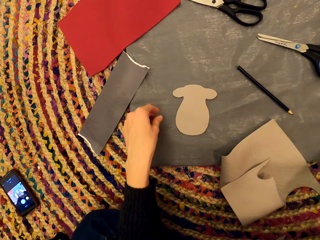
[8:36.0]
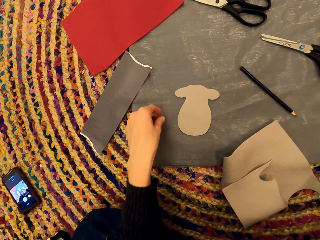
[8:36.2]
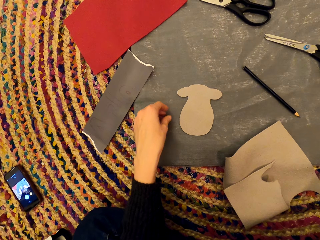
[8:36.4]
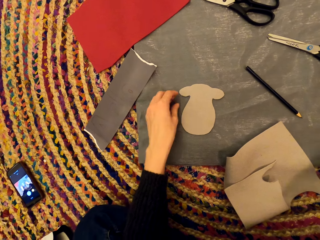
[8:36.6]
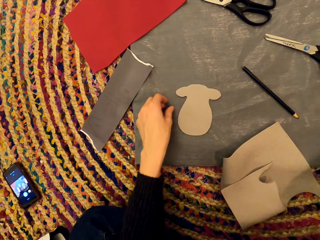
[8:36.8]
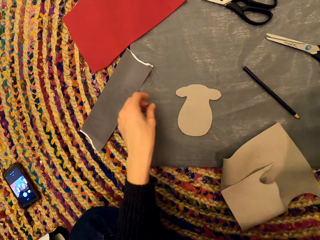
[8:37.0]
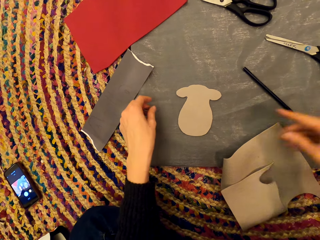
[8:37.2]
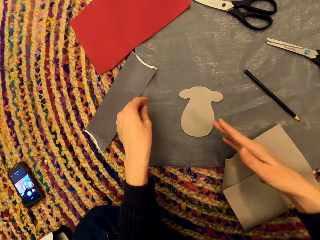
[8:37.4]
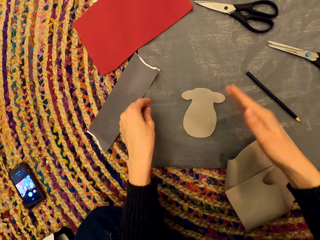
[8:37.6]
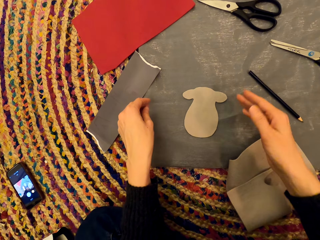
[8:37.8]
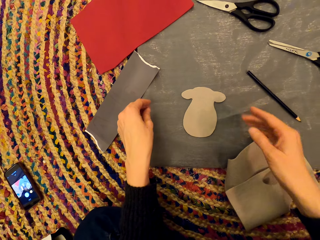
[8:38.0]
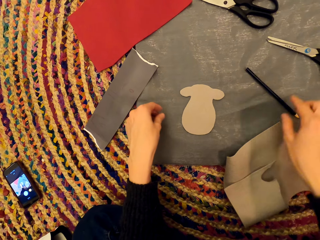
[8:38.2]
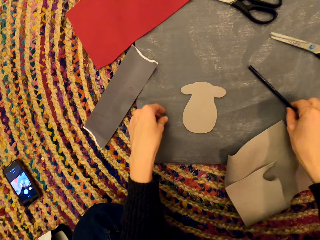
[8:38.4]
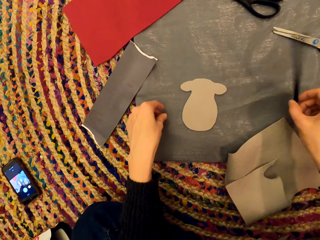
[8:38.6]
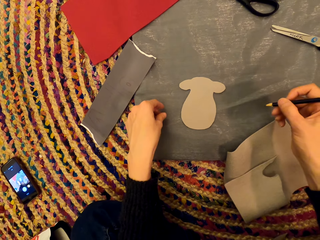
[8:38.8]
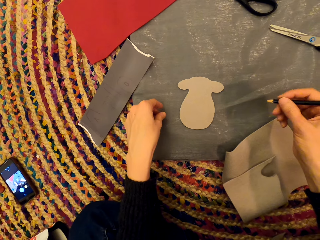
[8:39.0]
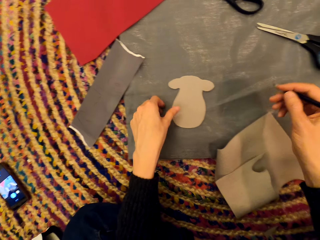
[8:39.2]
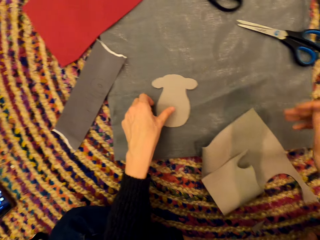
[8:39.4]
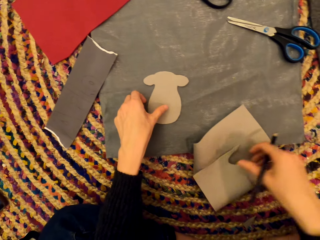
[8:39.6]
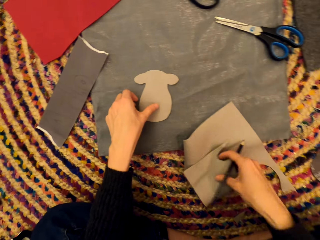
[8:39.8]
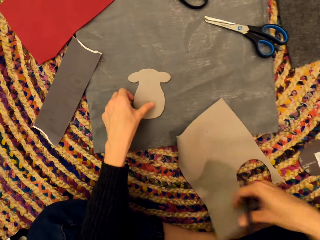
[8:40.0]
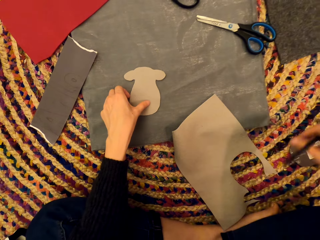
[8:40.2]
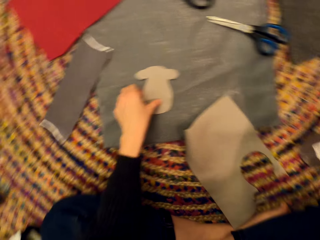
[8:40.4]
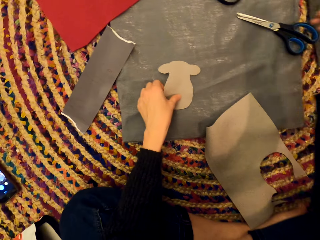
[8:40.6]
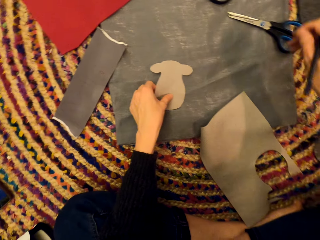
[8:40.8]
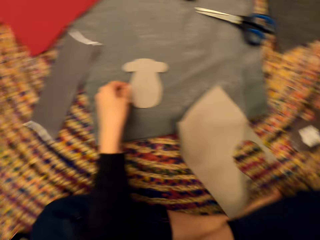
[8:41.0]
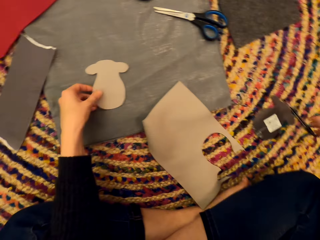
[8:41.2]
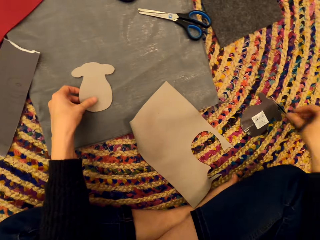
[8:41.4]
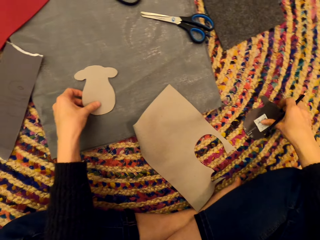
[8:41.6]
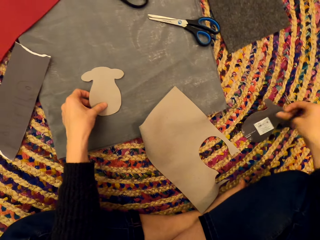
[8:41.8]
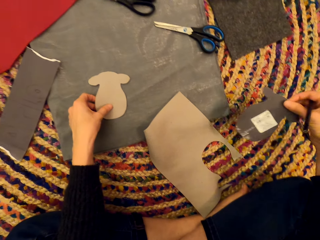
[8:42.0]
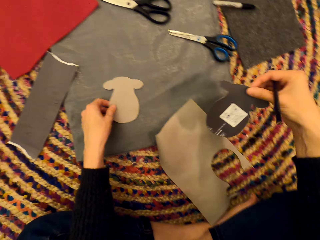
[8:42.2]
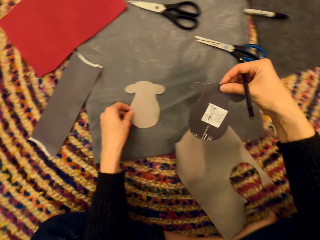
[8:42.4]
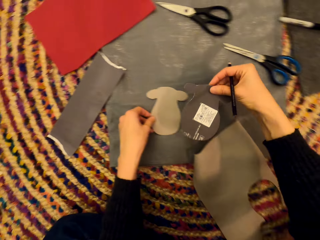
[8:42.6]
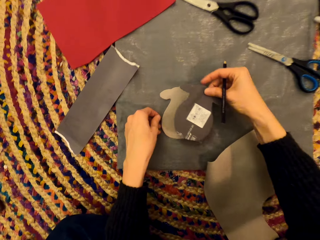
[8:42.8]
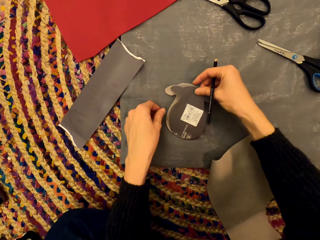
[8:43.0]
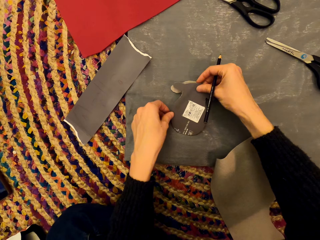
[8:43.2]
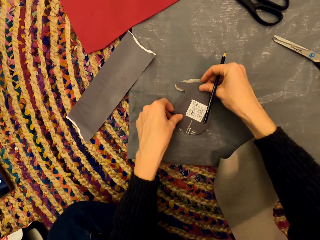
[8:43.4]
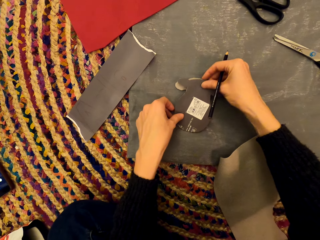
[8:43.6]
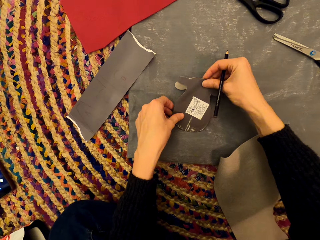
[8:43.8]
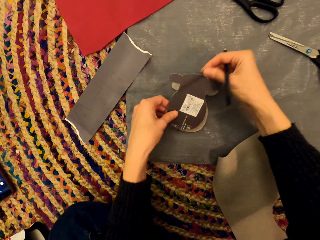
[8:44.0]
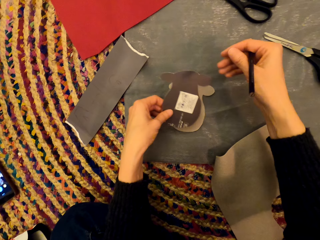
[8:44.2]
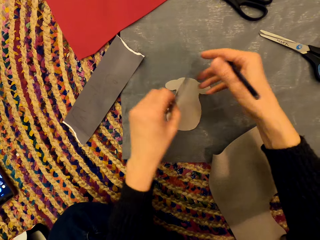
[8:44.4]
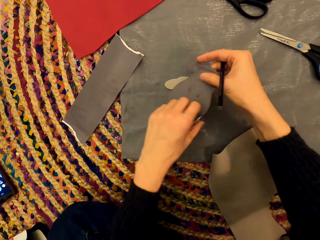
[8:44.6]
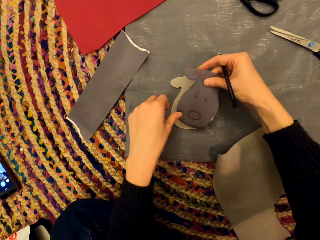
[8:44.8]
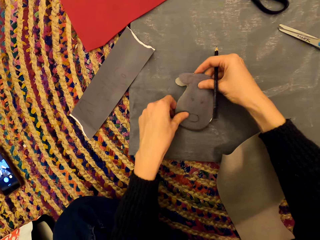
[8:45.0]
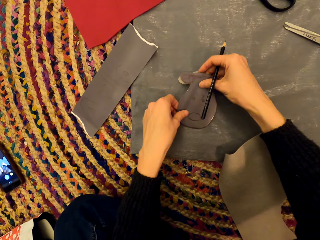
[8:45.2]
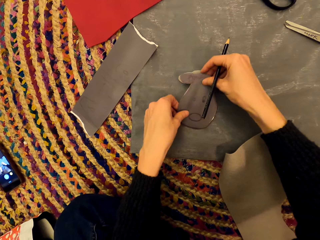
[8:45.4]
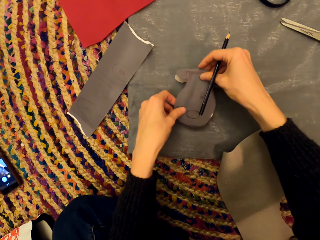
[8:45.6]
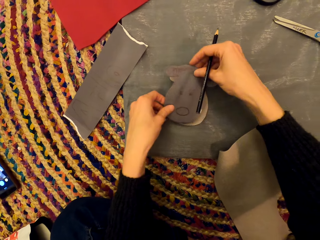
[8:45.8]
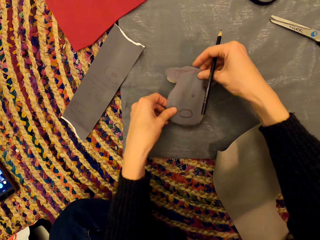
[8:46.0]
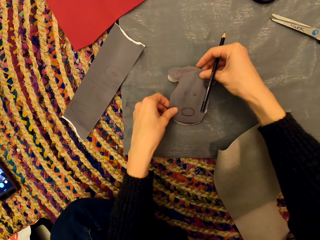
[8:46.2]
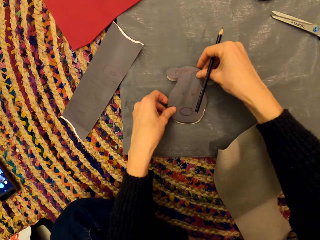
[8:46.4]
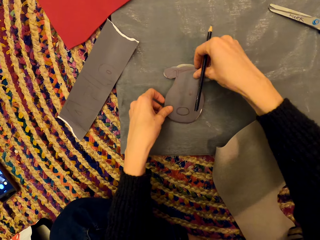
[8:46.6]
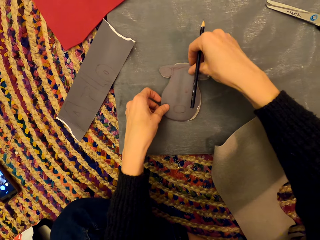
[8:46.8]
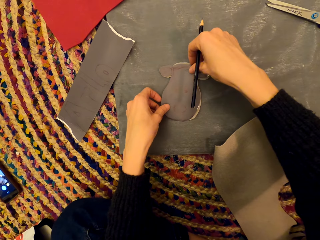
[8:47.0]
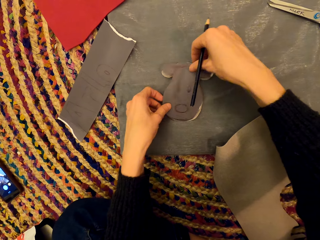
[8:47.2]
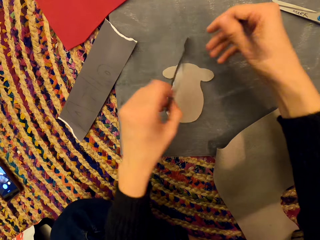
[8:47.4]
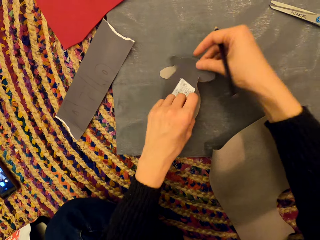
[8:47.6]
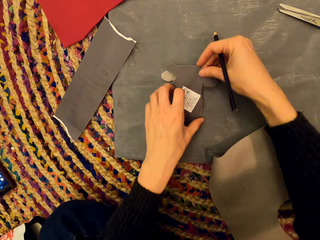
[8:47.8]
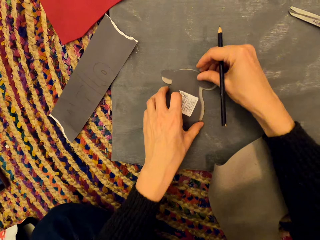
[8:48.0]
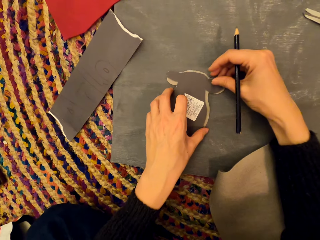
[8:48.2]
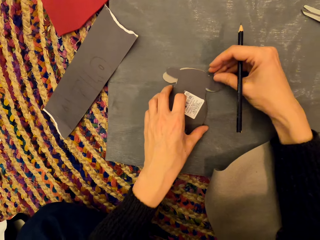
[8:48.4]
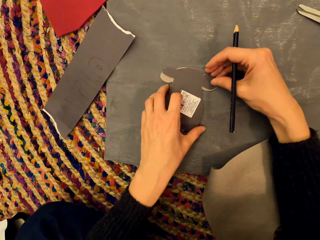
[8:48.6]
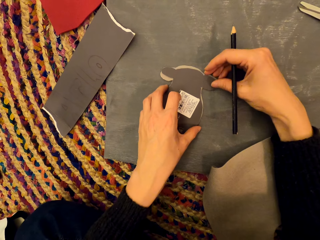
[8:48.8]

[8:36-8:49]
The camera wearer stares at the craft paper. They pick up the pencil. They pick up the craft paper from the mat. They put the craft paper on top of the other craft paper.

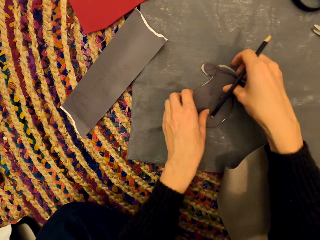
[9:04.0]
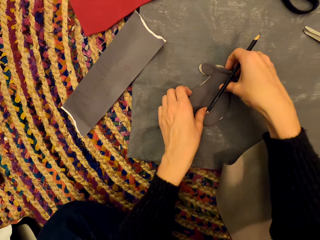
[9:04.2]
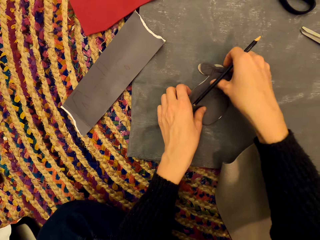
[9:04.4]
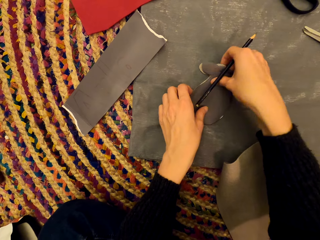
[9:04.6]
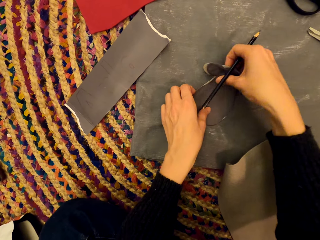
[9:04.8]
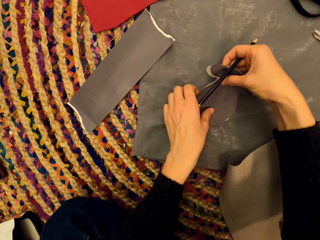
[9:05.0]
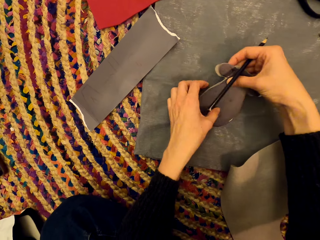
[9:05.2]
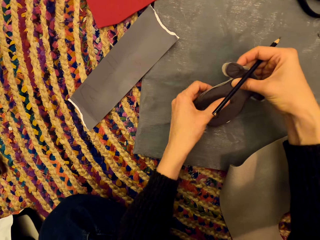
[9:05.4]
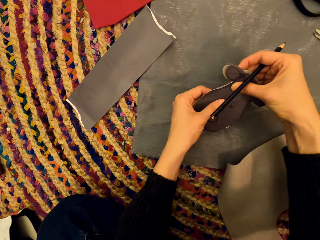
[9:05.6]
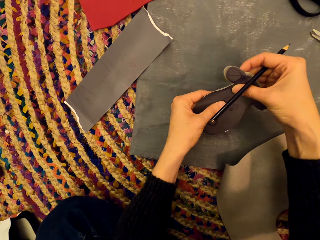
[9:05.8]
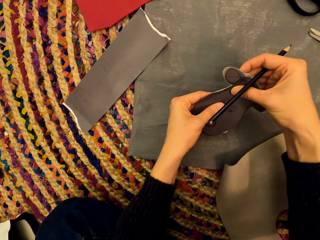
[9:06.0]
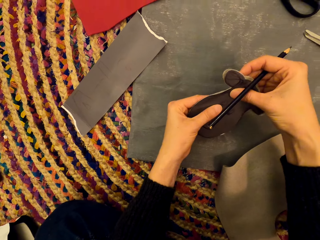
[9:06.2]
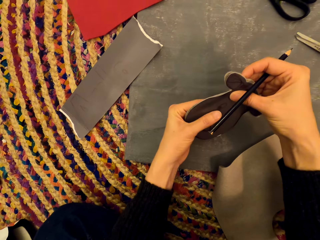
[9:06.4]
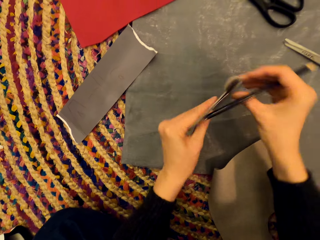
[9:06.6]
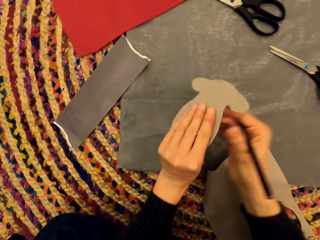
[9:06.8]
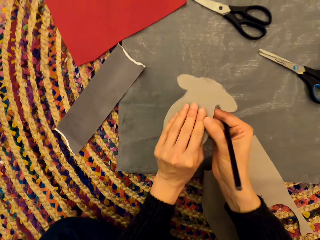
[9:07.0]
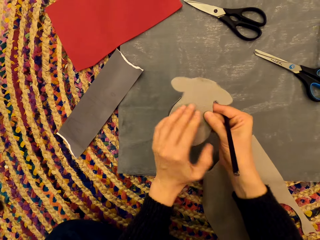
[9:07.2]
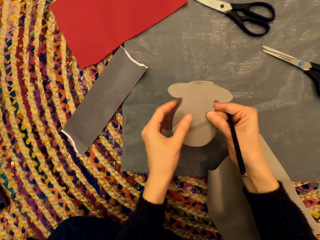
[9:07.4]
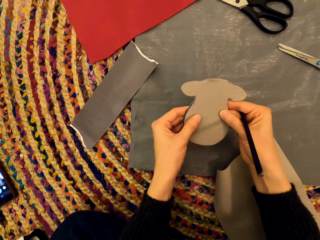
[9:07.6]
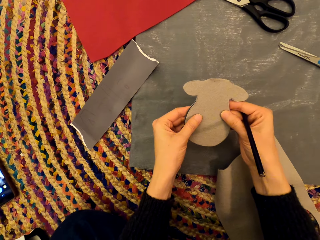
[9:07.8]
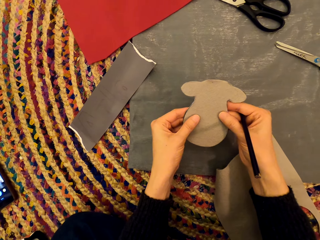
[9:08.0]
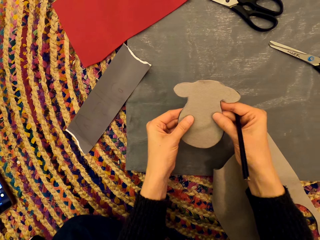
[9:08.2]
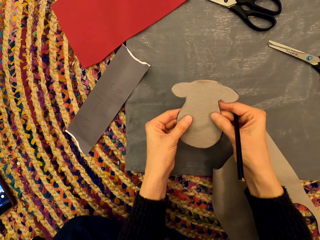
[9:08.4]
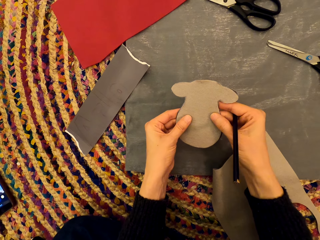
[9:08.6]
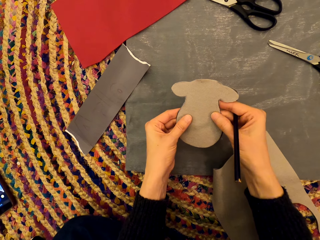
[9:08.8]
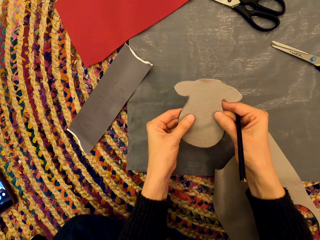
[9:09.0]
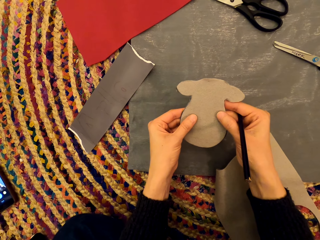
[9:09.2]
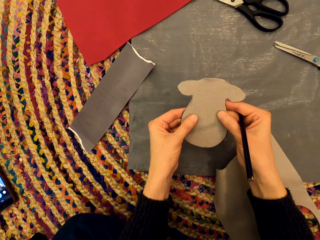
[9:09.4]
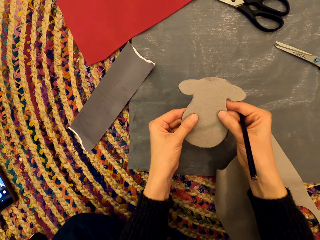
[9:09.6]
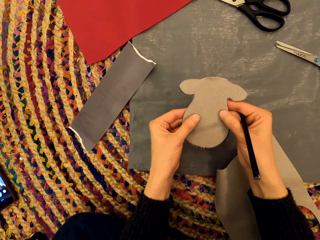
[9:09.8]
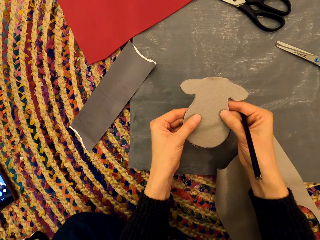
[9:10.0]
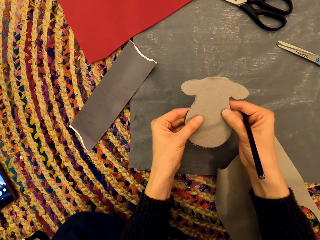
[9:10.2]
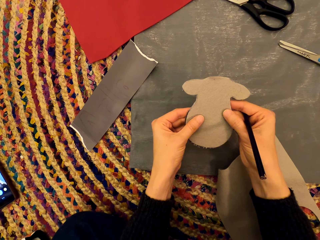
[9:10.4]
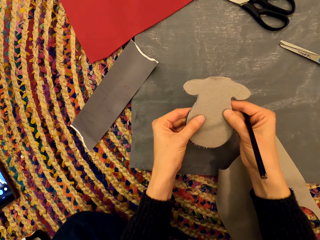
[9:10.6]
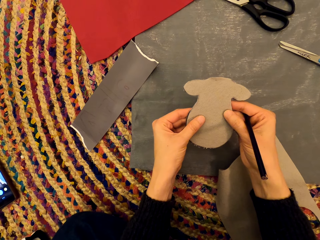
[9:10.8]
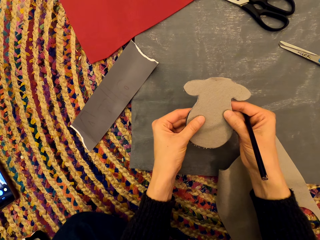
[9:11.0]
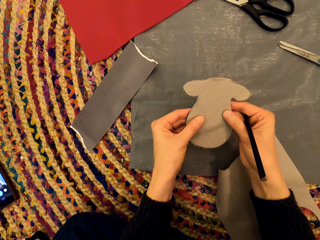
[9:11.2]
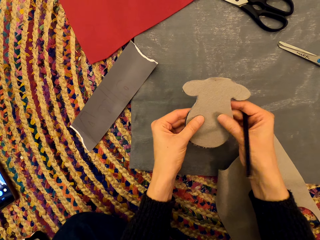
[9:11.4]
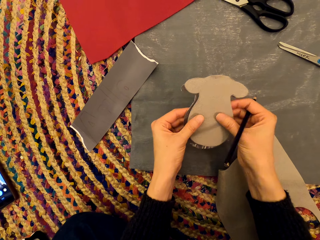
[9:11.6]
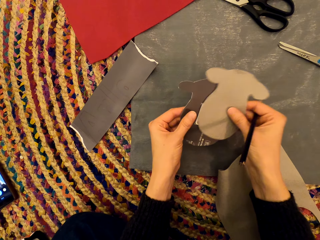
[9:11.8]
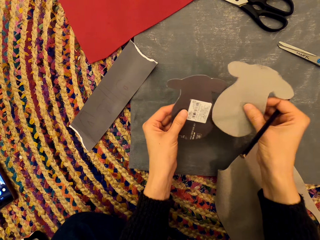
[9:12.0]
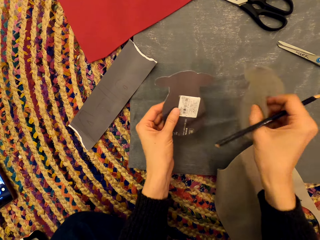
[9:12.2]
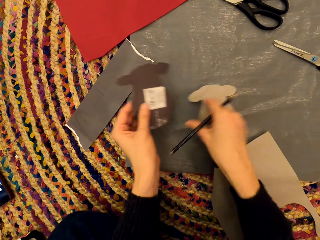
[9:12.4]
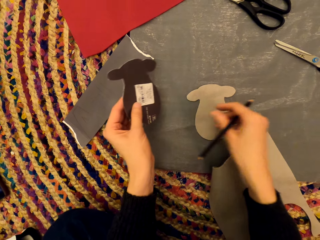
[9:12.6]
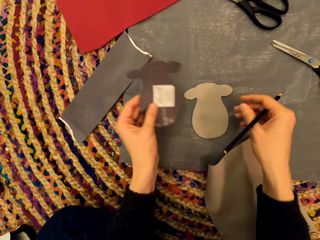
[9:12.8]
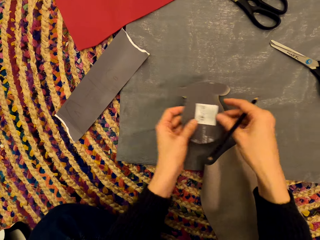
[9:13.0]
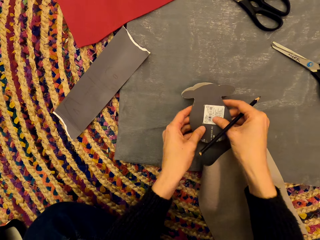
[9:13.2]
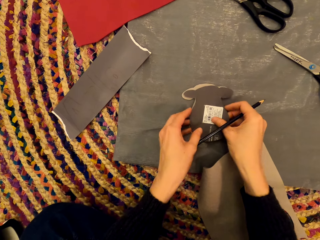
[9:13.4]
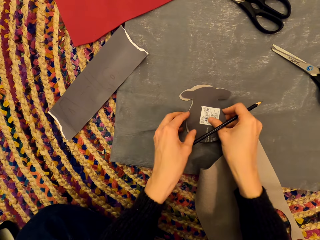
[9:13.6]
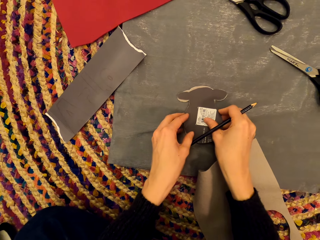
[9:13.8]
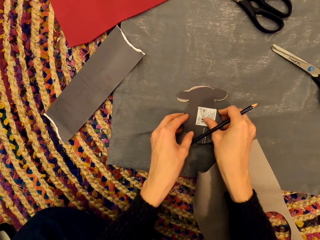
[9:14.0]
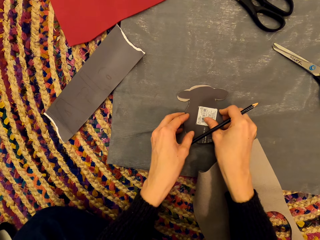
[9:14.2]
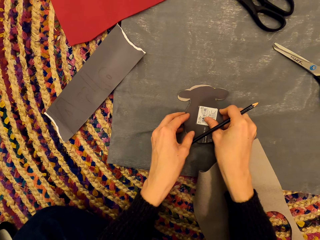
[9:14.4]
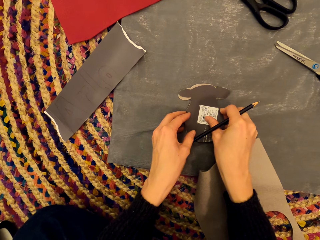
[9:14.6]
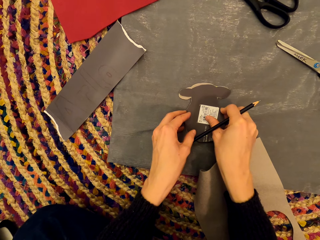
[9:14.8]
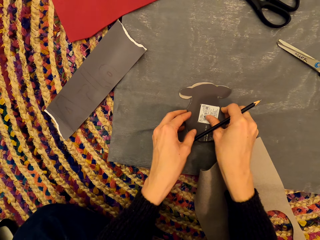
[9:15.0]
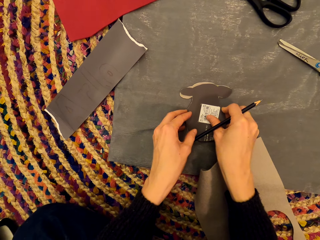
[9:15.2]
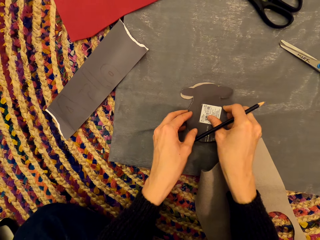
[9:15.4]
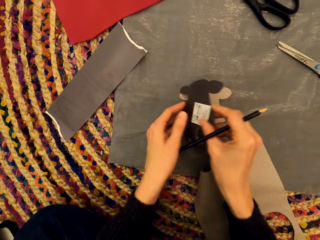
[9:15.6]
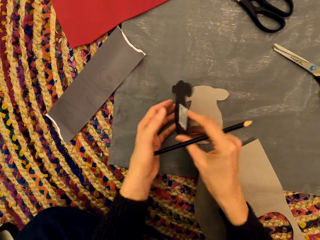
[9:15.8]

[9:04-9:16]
The camera wearer picks up the craft papers together. She turns the craft papers in her hands. She stares at the craft papers in her hands. She touches the paper. She drops the paper art. She drops the paper art again. She makes a paper.
